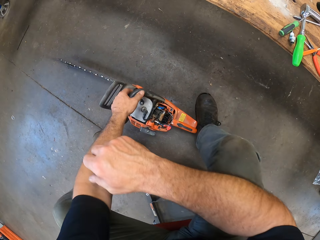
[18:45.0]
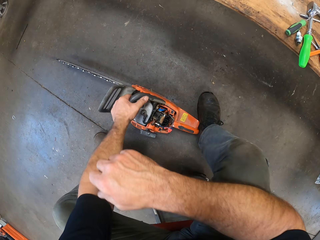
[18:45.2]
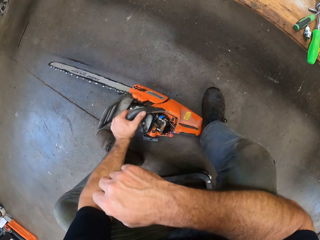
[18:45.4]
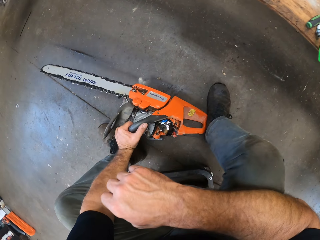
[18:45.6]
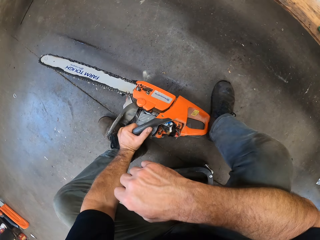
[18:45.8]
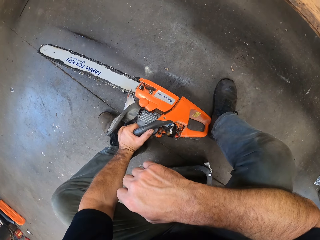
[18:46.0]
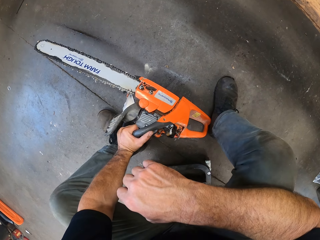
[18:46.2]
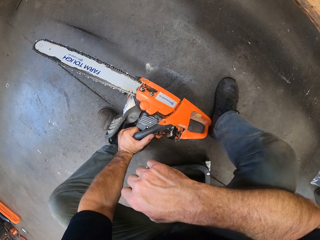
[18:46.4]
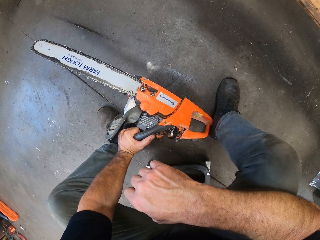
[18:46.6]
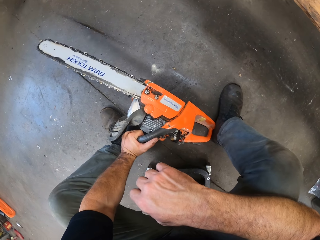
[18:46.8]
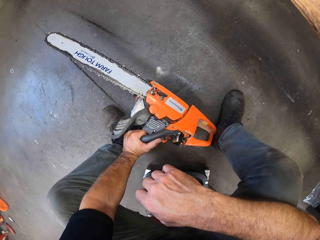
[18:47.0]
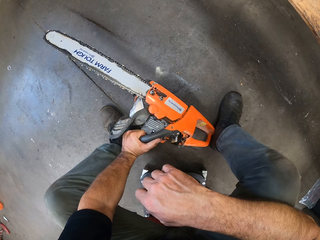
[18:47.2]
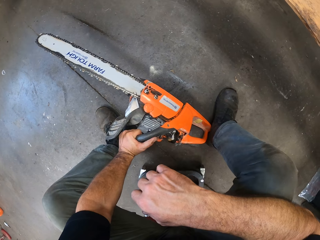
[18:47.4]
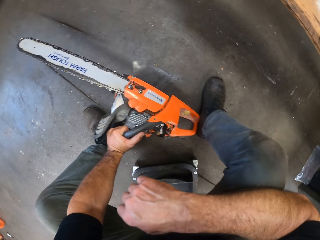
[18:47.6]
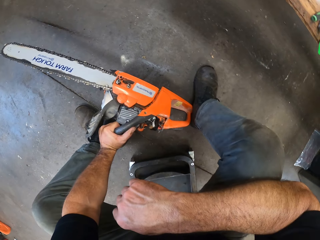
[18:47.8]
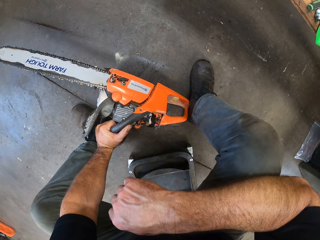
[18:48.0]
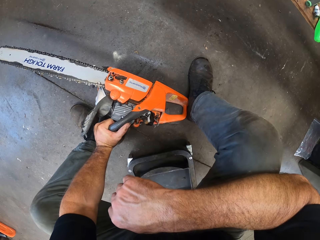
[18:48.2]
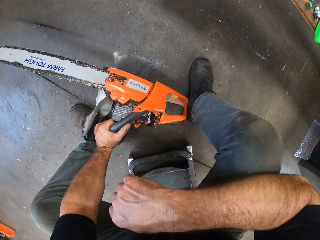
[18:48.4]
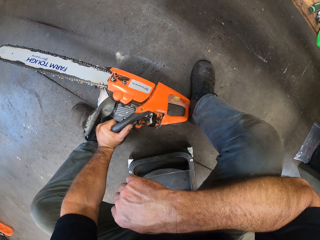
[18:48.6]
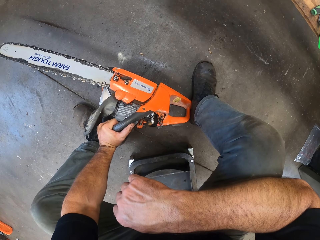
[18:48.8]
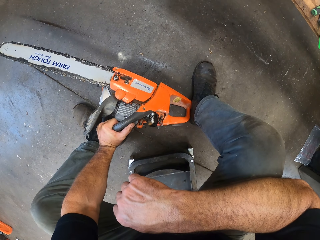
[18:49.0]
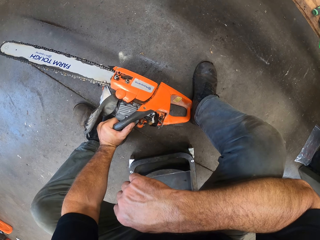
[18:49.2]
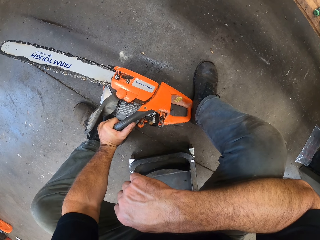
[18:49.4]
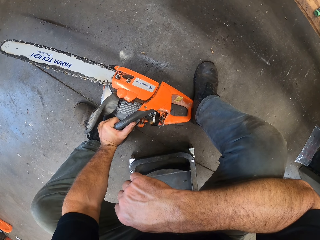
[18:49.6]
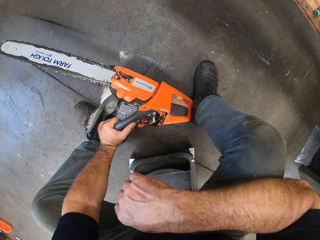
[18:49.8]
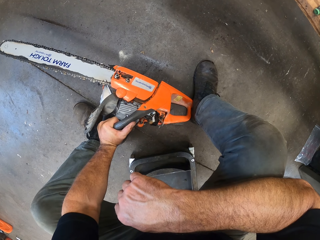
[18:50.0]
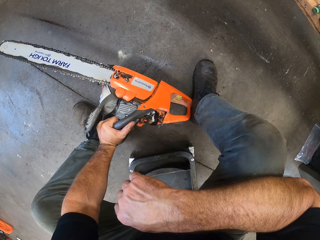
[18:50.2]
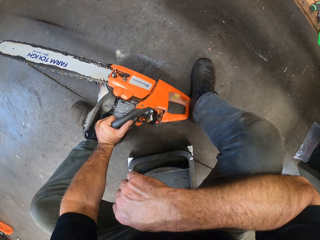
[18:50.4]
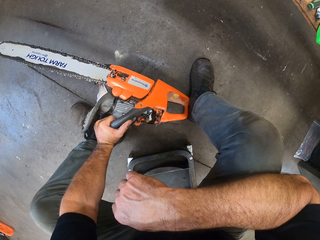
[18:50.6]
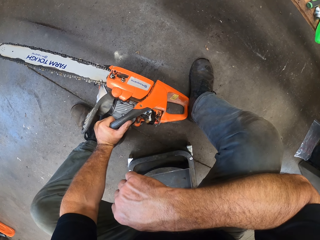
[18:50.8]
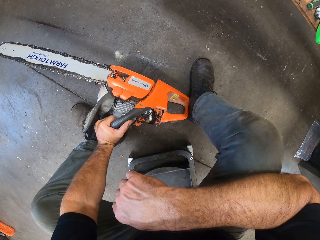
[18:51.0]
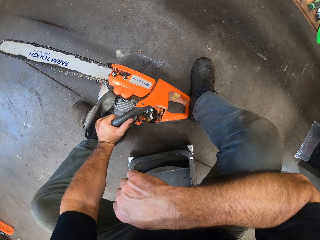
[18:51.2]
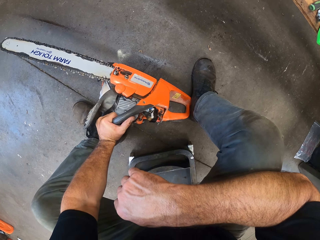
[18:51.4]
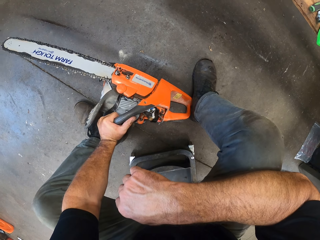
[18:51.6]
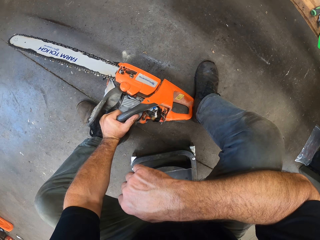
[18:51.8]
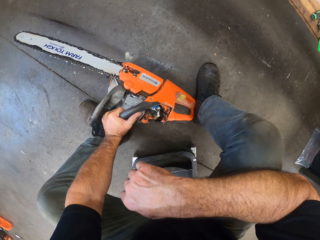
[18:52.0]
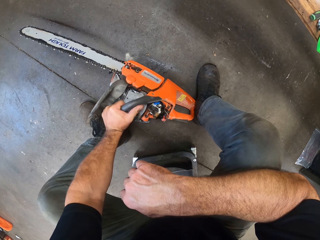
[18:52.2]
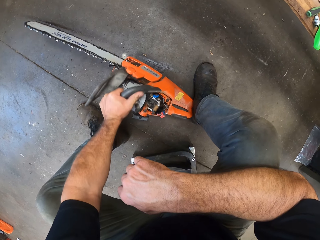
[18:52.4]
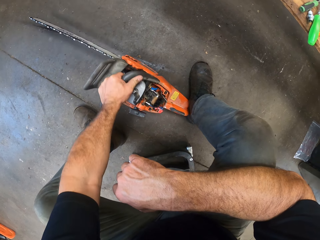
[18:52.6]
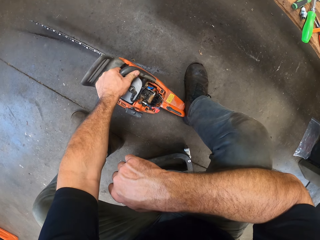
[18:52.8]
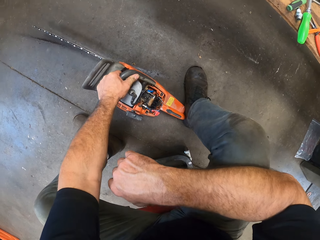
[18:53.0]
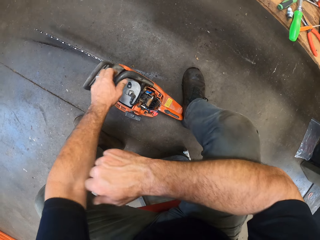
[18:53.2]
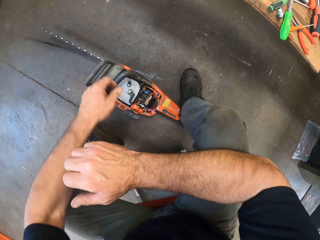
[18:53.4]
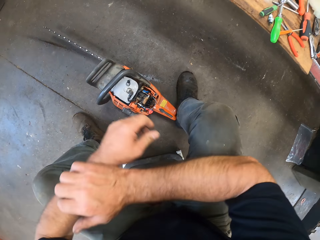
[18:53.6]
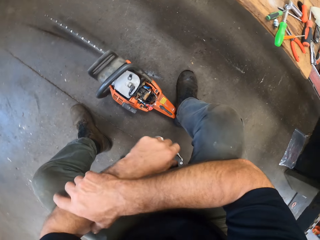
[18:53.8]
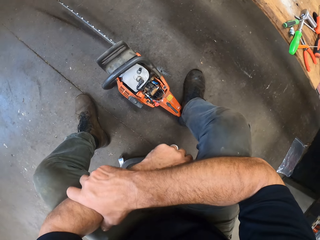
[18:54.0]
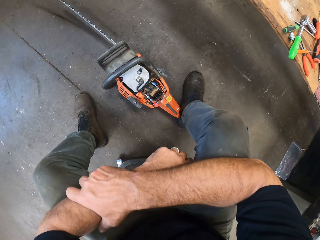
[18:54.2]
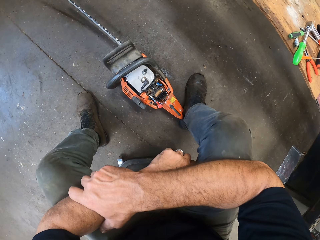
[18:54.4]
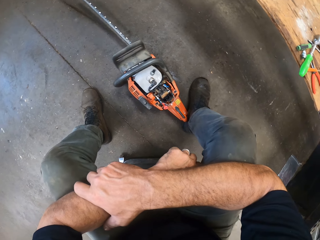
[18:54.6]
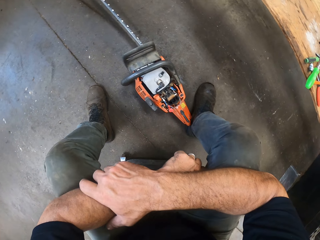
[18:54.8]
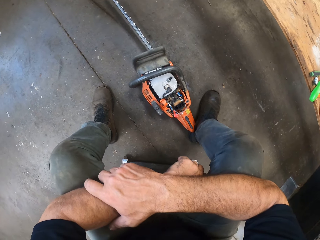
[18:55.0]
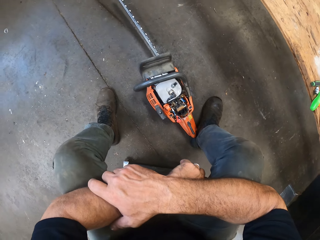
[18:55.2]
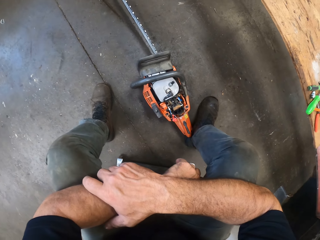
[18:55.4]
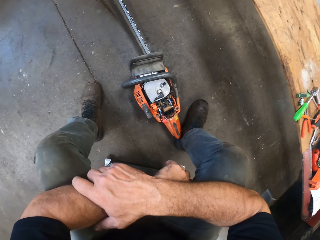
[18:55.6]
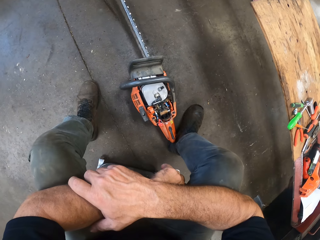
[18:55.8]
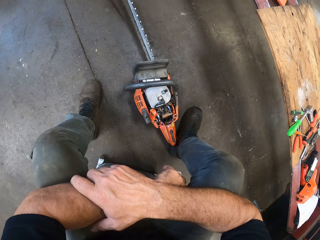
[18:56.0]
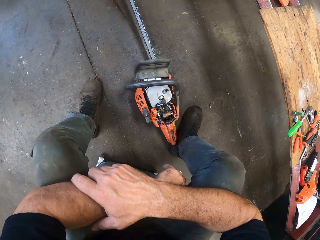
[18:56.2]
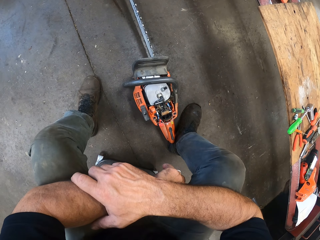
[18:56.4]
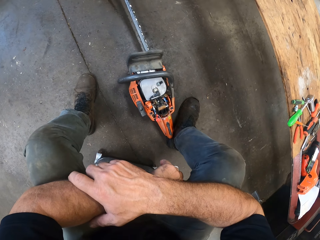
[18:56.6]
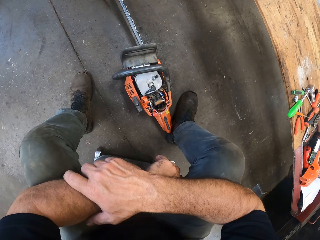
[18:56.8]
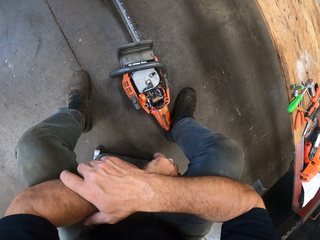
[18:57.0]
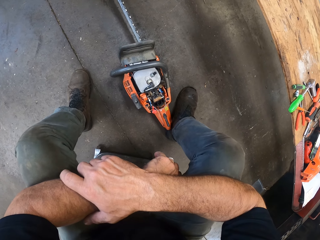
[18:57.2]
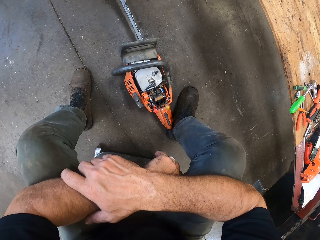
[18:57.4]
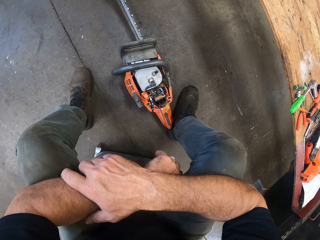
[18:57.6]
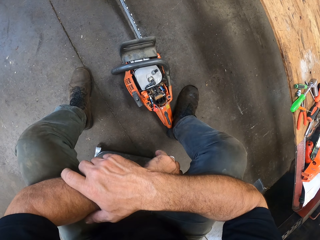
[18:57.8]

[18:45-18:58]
The camera wearer holds the gas powered chain saw on one side with his left hand. He puts the power saw down. He removes his left hand from the gas powered chain saw. He rests his left hand on his thighs.

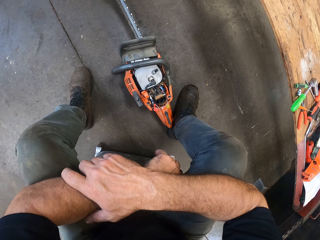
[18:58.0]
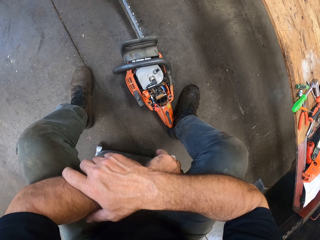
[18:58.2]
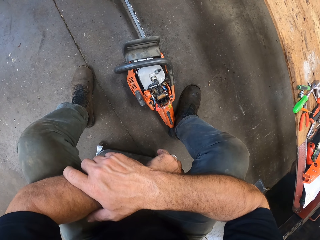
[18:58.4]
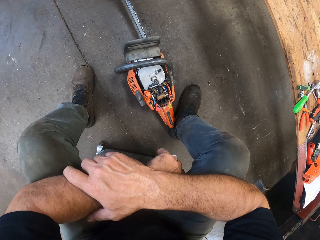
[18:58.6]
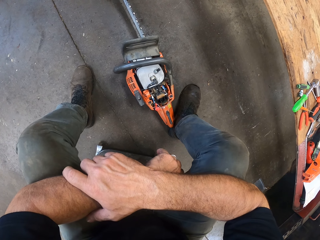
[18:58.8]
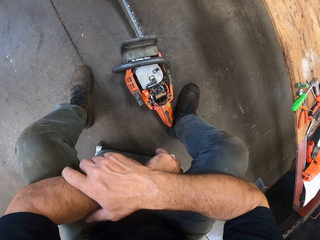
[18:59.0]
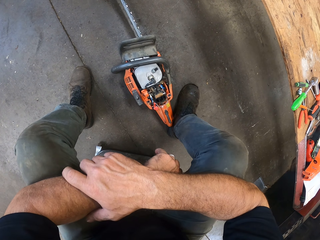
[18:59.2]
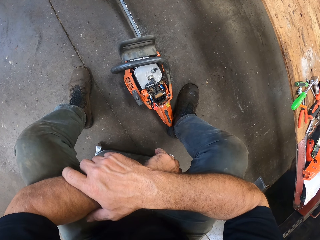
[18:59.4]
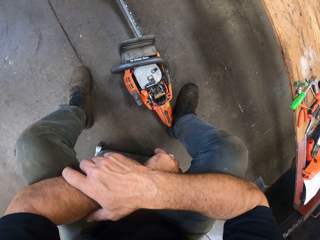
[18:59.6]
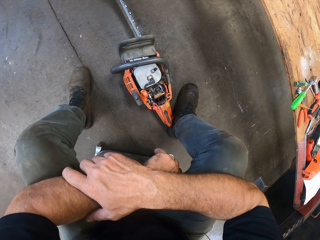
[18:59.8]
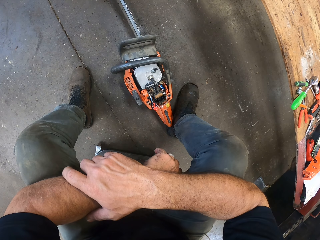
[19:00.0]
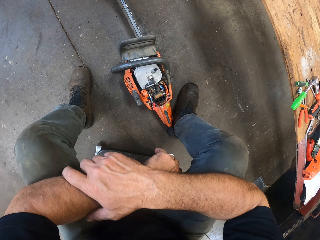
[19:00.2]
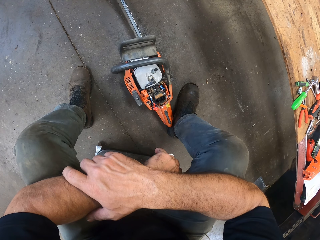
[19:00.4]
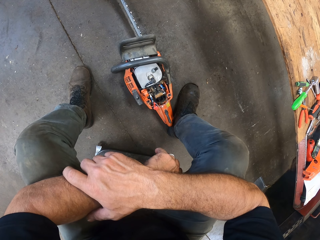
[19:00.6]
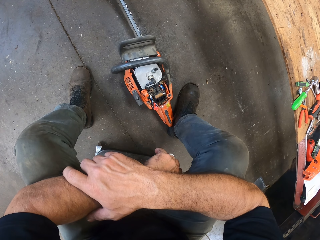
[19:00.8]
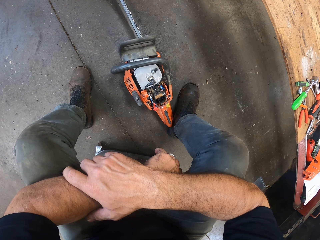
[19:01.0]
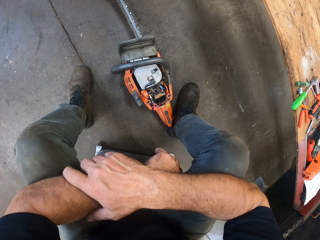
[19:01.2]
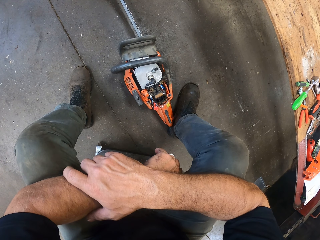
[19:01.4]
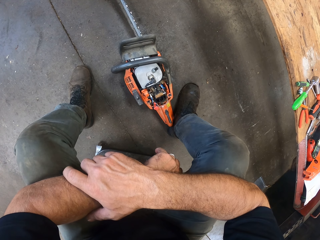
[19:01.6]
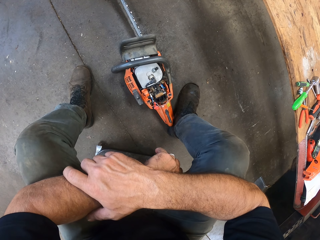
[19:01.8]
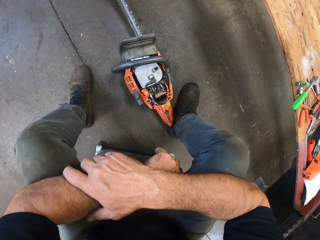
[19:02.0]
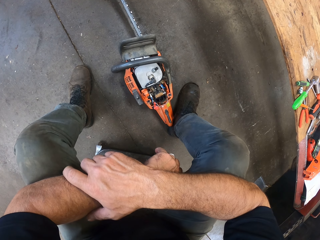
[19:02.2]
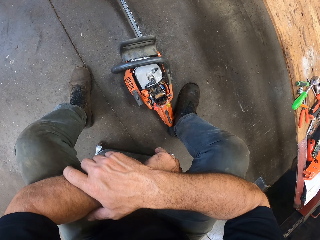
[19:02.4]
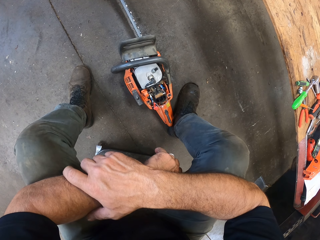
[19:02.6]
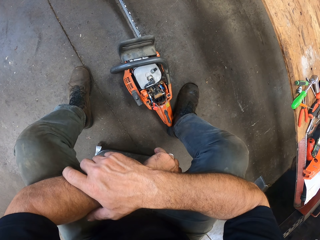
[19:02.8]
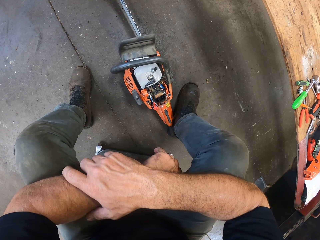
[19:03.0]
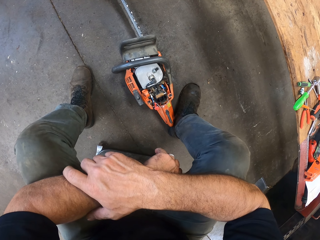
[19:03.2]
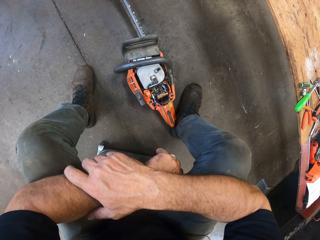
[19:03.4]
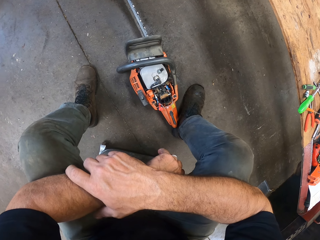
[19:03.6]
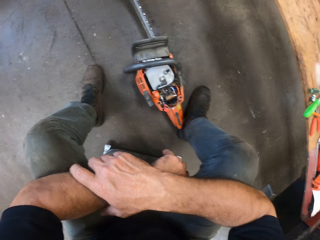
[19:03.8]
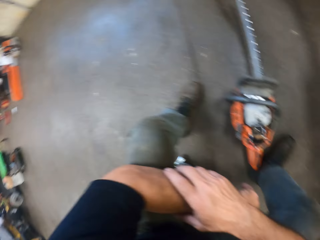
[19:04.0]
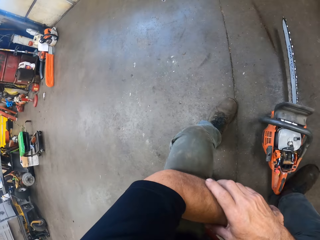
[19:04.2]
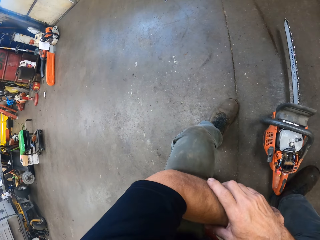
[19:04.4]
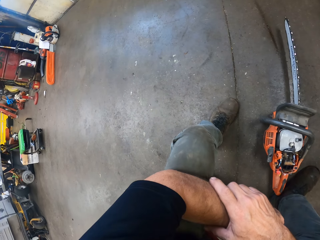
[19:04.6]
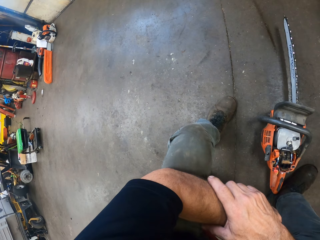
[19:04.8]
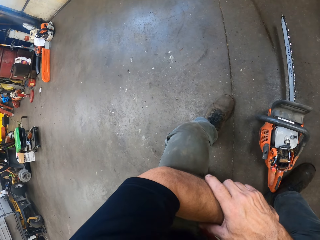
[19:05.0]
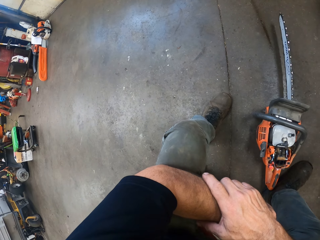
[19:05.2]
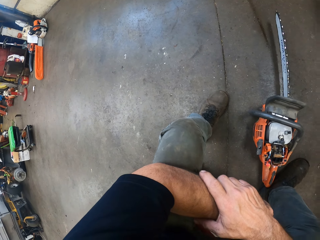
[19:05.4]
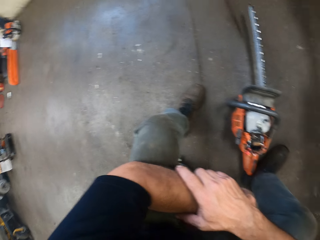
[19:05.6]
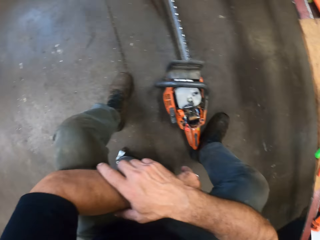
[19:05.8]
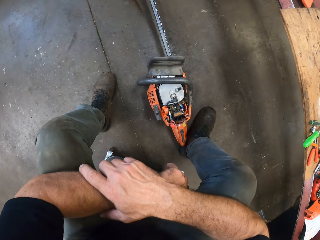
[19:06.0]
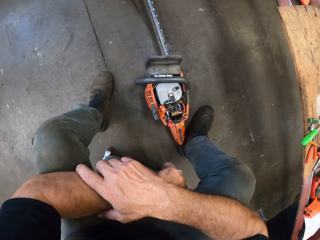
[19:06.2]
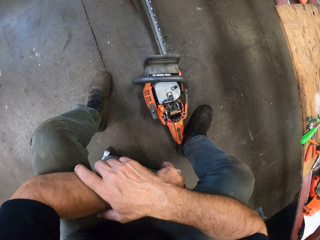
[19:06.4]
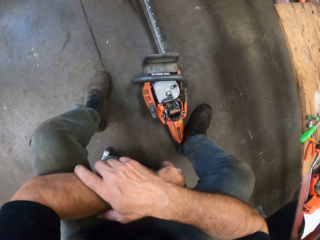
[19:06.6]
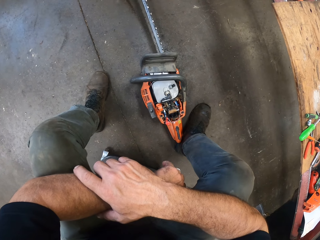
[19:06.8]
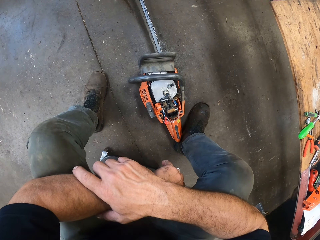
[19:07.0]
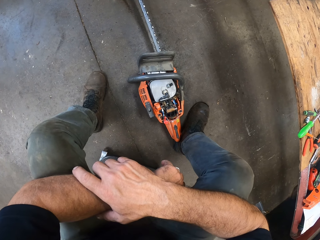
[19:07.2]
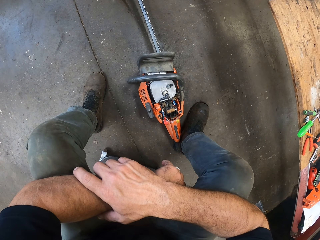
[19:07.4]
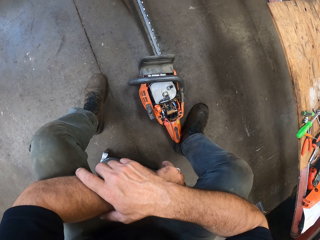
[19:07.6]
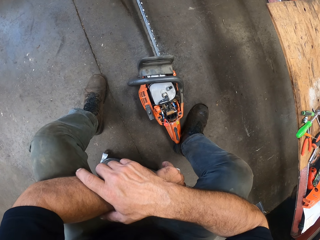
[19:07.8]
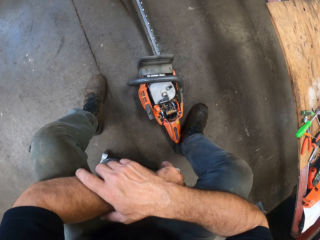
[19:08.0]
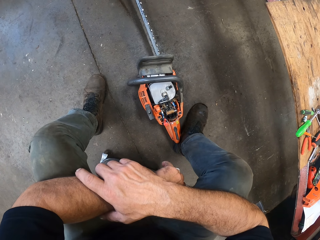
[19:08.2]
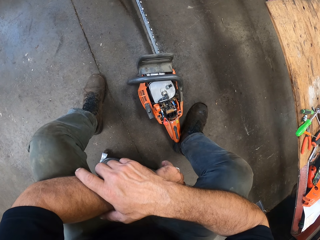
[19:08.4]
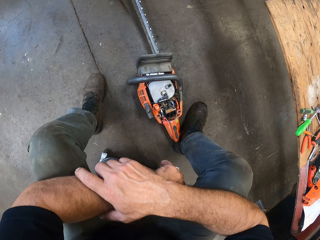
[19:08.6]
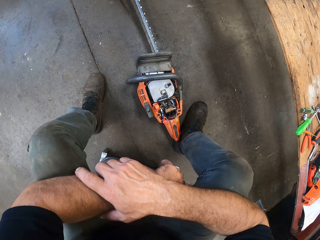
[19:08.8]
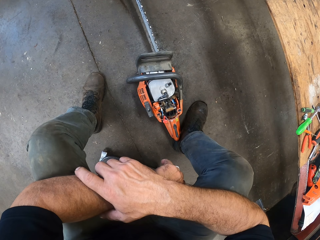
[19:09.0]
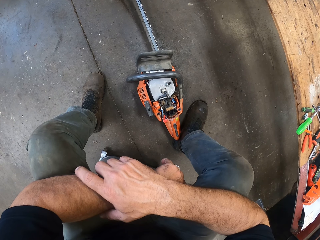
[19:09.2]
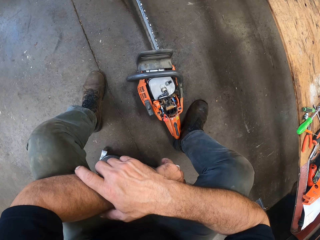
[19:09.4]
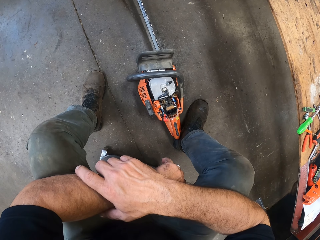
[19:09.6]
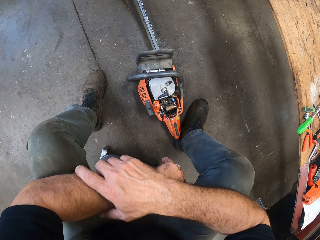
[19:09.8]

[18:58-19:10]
The camera wearer looks to the side. They look at the power saw.
